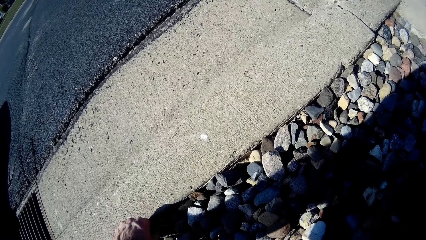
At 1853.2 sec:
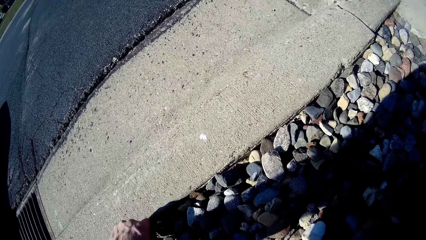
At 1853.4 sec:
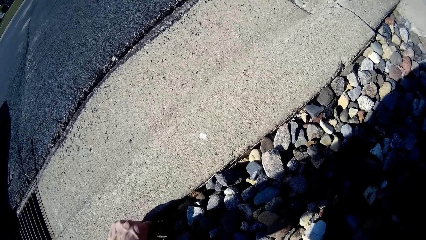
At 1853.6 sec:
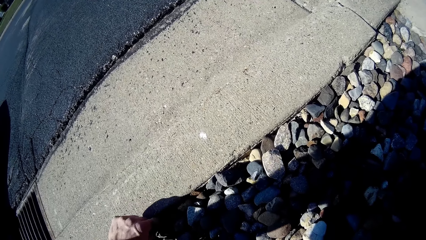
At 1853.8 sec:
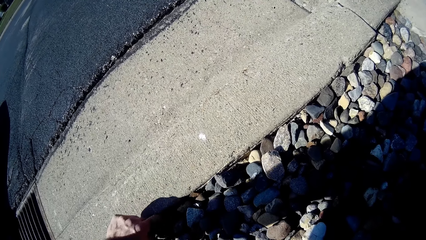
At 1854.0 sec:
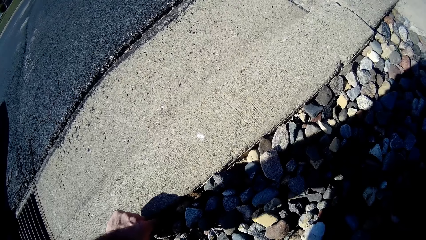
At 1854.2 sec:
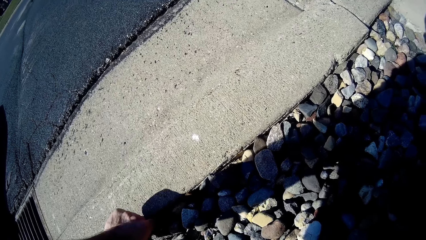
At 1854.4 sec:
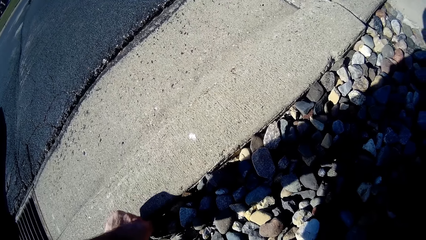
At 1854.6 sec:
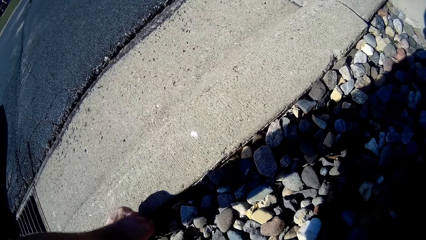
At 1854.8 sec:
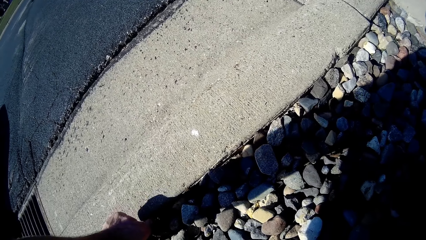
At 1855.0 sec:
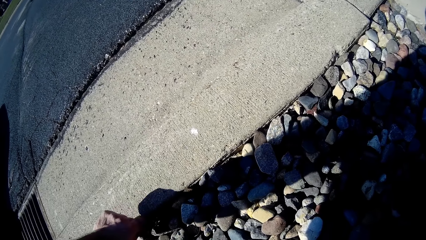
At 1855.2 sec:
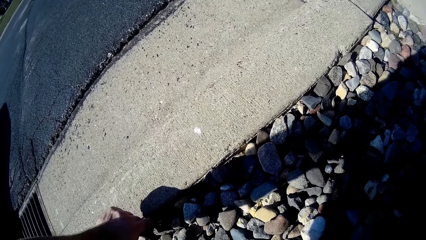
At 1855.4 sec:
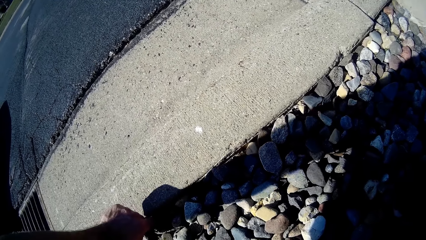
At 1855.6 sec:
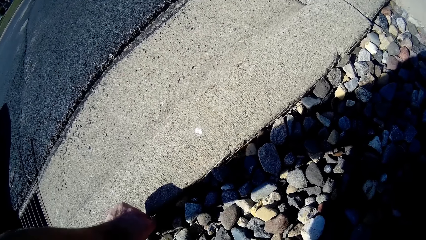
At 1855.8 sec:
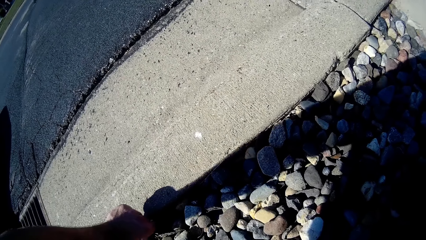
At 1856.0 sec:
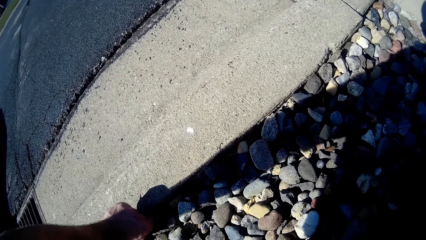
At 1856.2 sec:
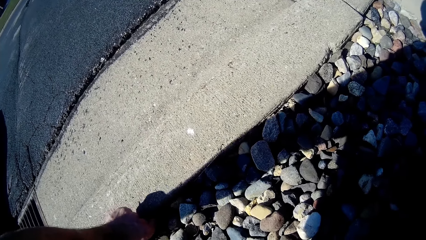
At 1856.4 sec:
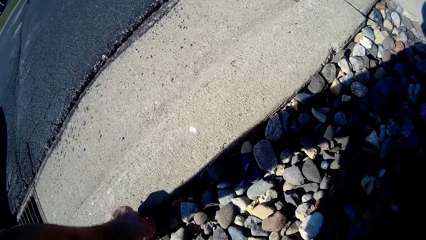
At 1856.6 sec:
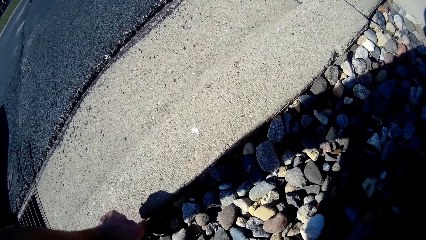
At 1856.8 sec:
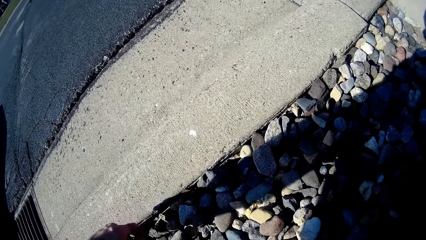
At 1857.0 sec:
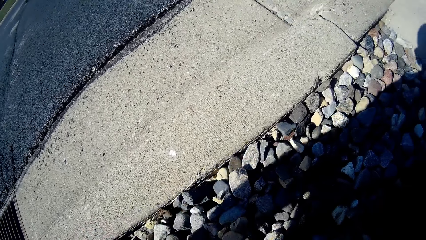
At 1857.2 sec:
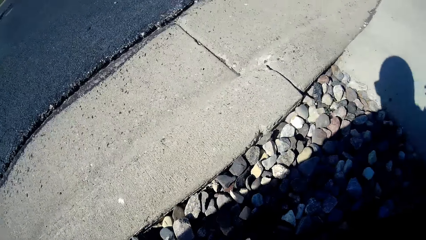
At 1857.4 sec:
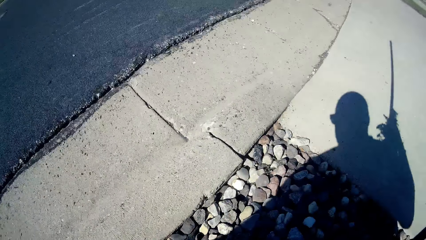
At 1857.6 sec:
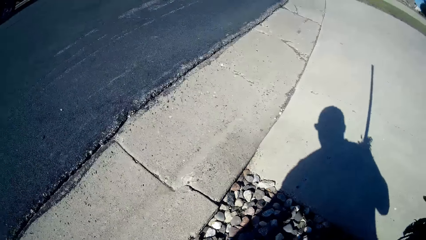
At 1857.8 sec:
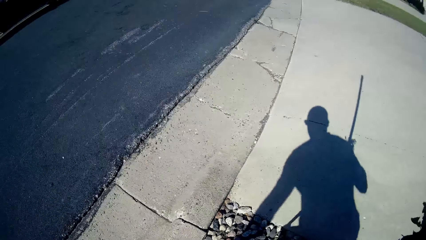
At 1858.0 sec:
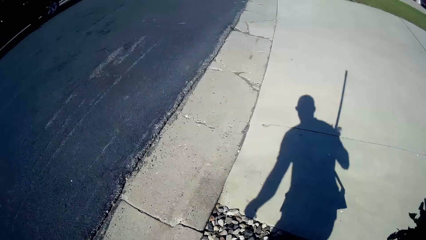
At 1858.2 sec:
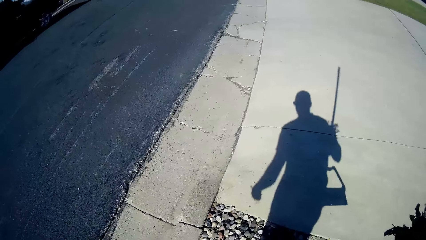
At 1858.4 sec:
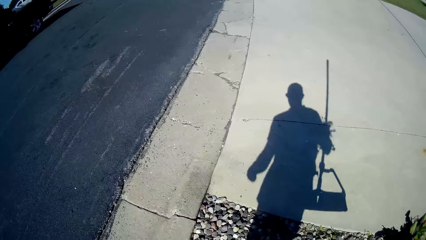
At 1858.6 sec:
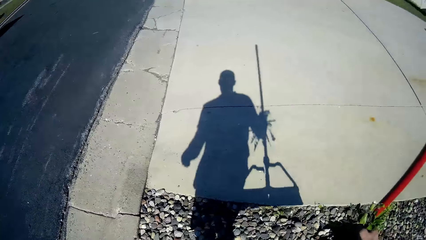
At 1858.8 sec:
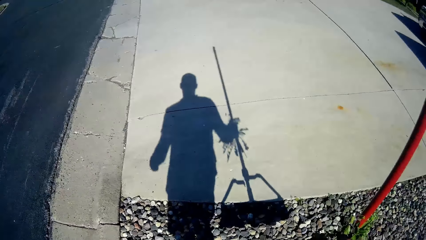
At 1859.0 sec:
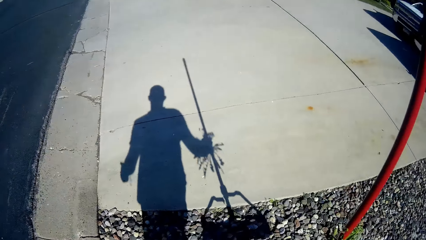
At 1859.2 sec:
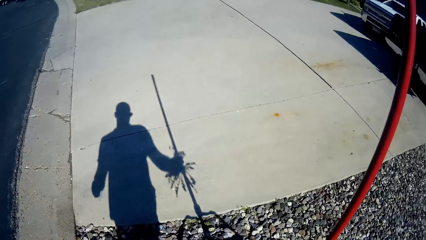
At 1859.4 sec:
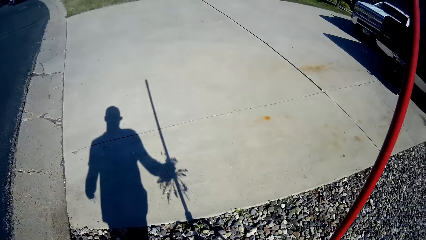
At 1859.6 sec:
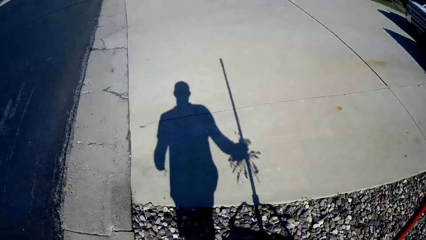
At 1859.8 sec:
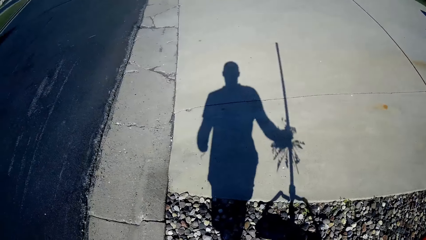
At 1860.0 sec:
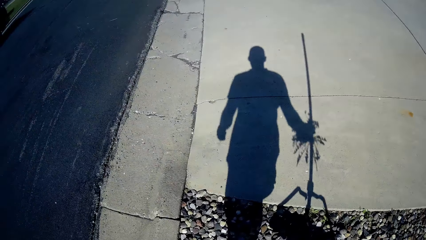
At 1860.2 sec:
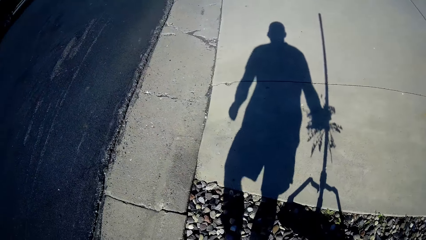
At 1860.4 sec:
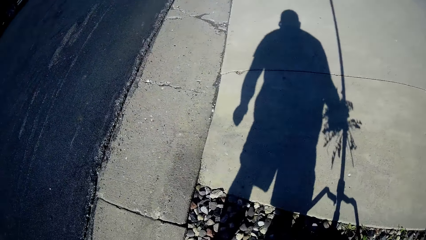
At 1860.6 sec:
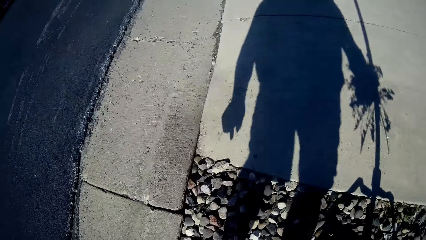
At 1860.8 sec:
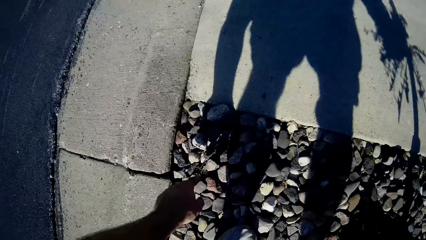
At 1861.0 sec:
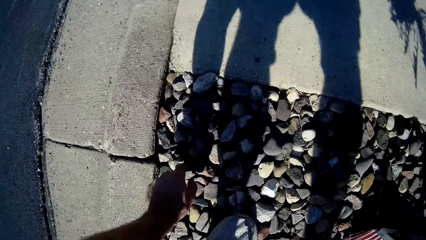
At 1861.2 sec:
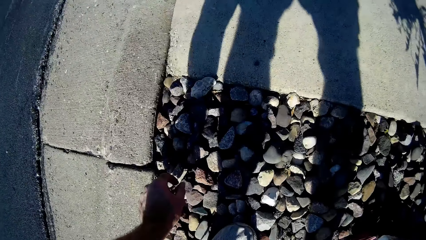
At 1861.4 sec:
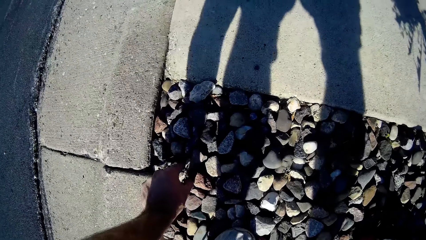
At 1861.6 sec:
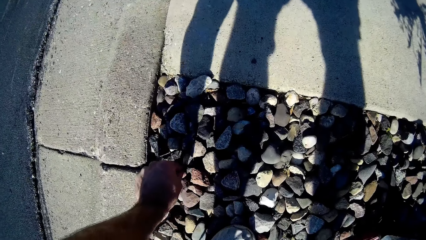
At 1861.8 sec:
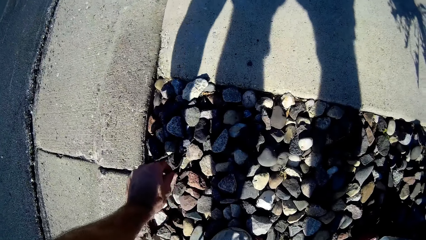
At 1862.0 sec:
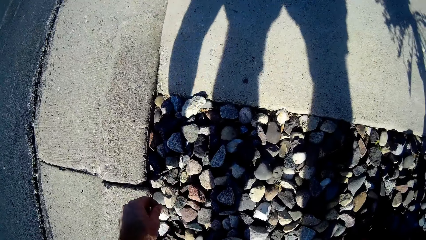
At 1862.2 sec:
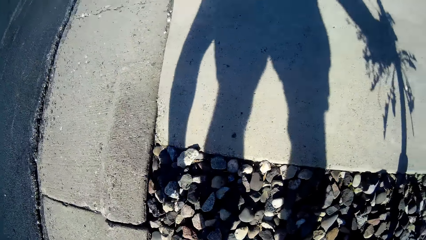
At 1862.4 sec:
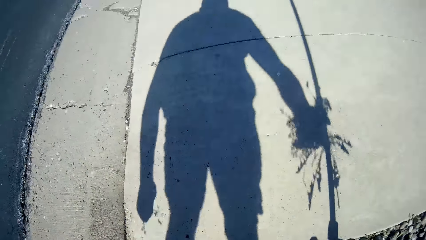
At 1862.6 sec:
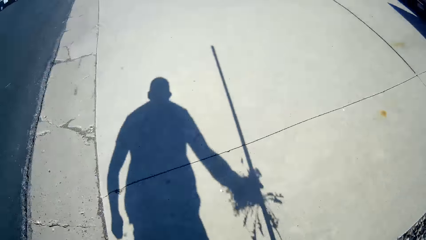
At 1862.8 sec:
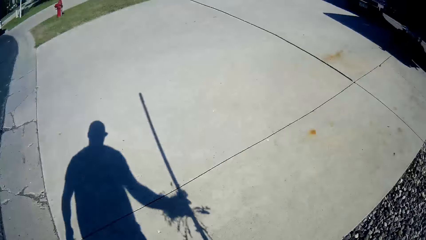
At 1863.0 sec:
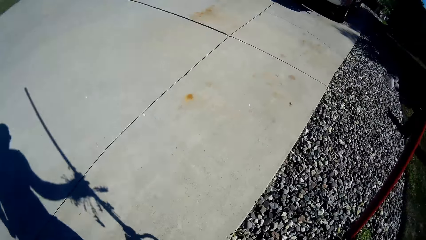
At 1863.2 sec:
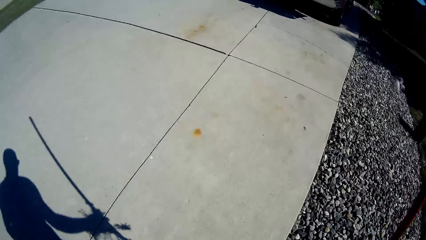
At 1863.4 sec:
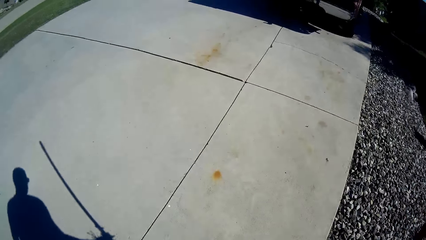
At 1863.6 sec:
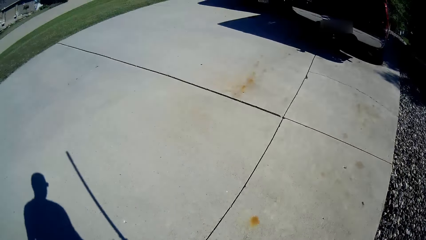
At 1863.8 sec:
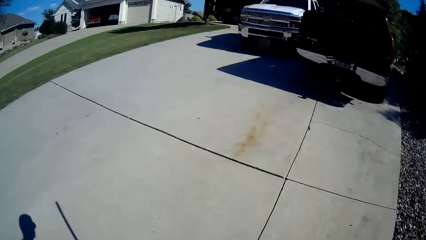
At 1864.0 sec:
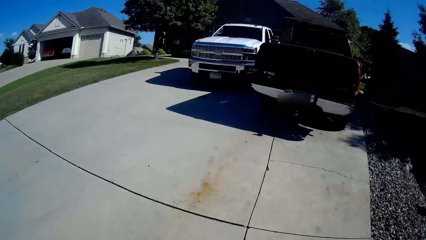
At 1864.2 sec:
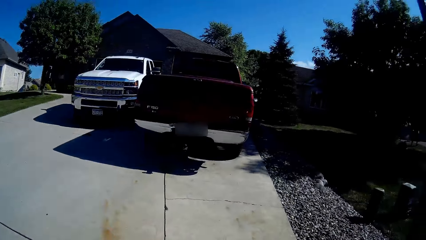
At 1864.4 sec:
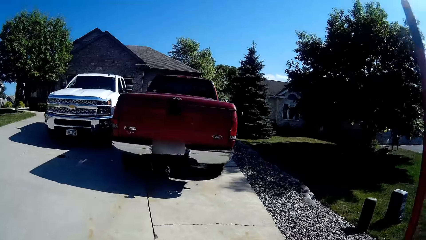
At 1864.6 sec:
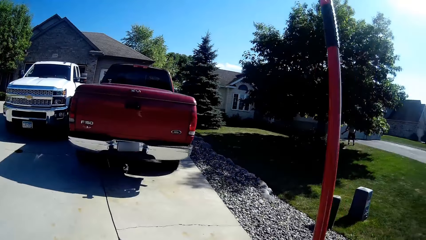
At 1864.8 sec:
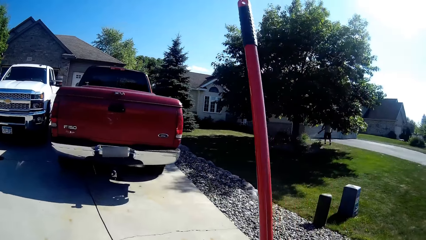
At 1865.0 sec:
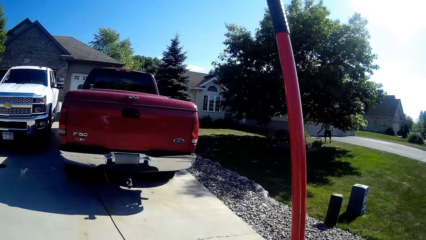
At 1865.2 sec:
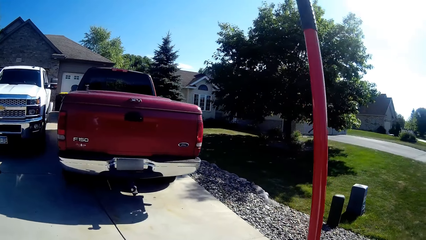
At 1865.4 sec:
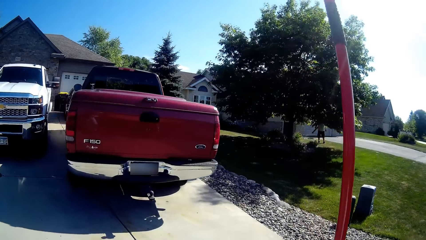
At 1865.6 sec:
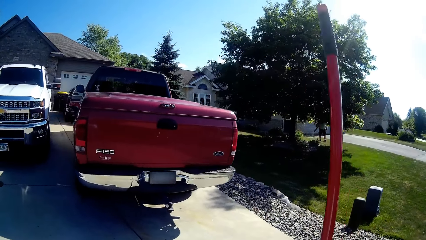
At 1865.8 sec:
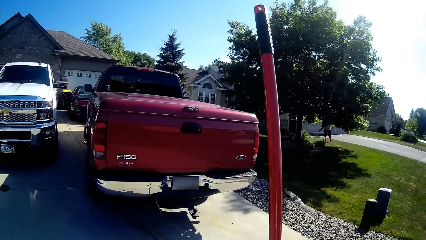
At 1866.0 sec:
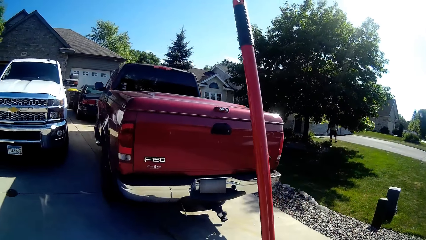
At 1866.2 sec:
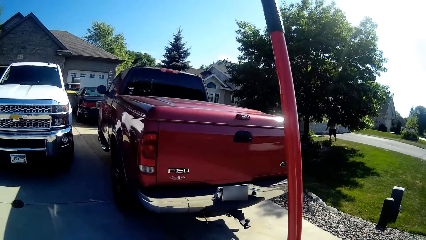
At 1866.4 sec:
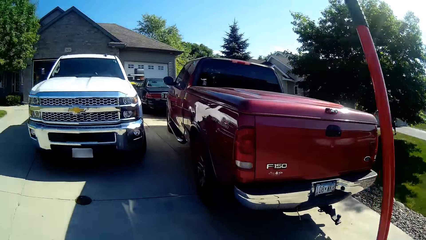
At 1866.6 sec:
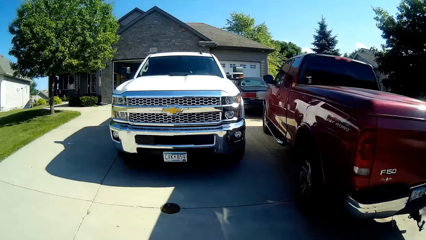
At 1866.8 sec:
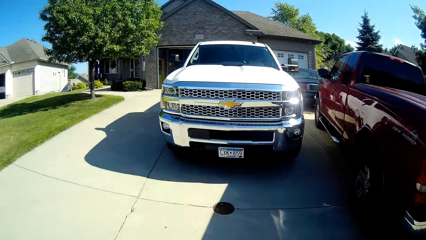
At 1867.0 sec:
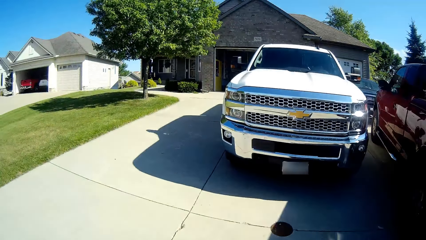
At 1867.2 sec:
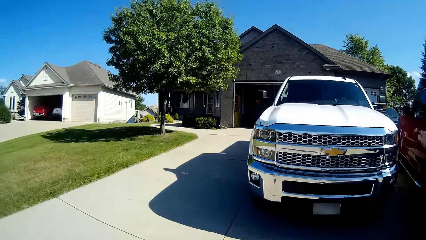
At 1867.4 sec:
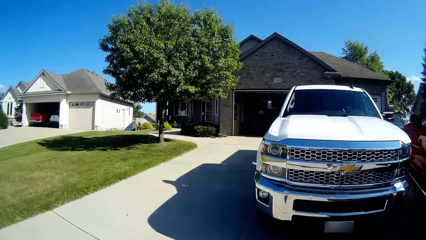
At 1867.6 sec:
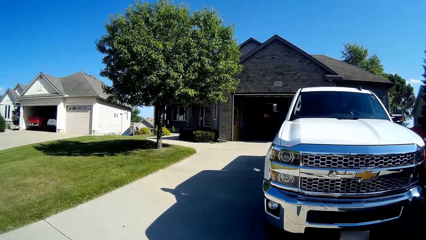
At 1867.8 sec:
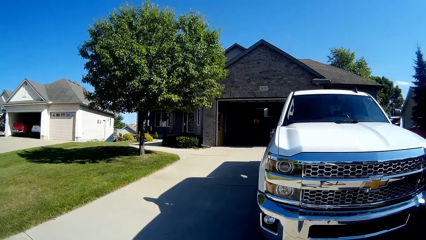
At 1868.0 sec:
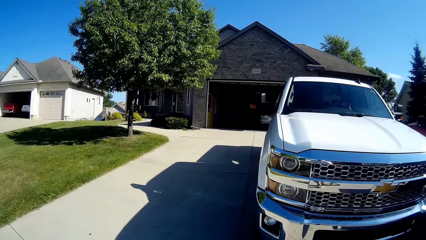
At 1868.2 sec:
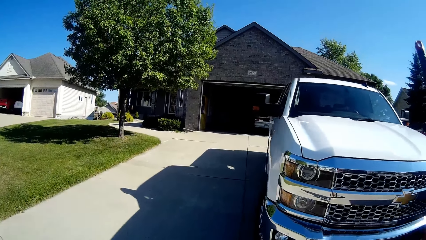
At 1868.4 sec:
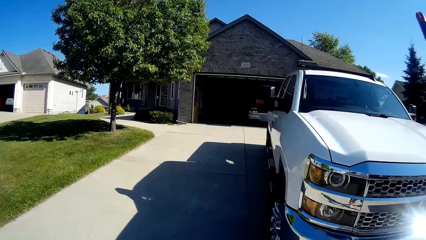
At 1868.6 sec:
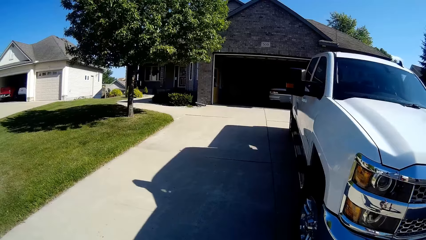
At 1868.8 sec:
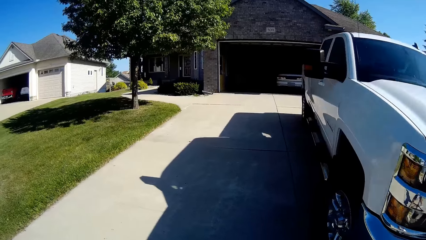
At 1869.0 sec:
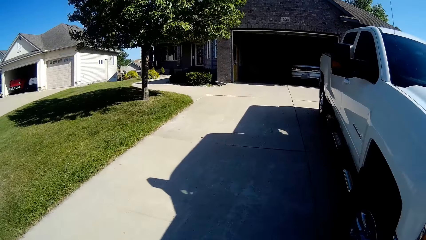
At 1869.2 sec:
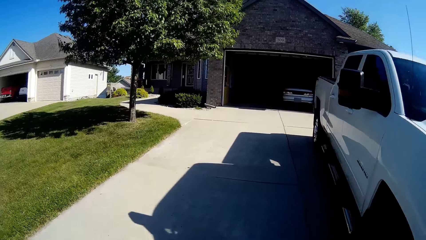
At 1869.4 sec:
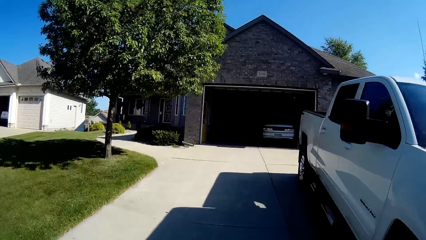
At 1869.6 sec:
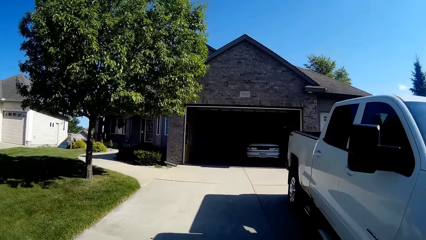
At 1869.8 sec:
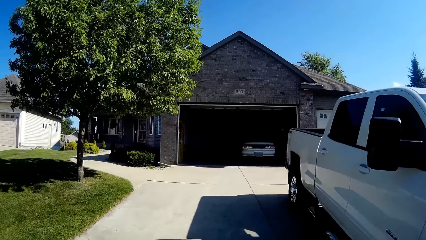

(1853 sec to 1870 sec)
The camera wearer looks around. They stand up. They remove the green plant on the ground with their hand. They walk around.
